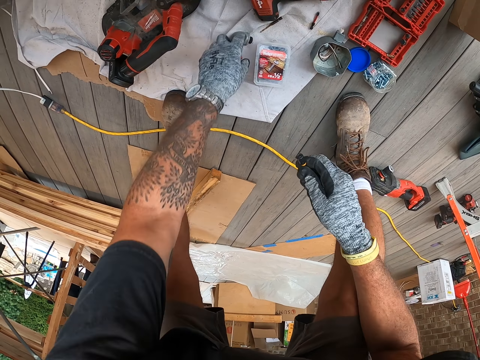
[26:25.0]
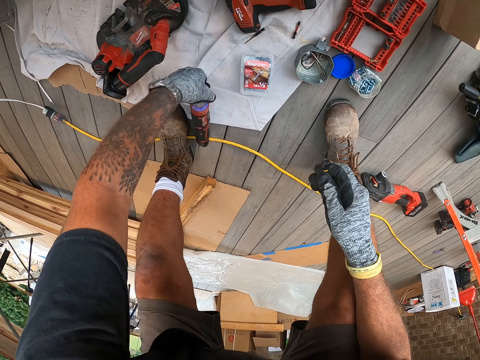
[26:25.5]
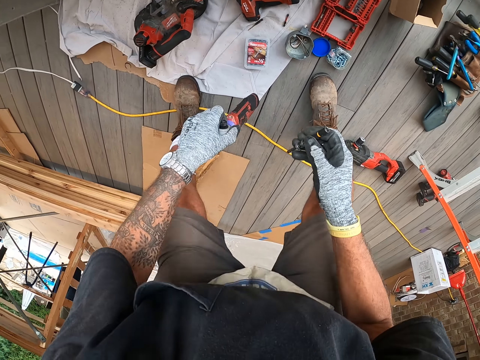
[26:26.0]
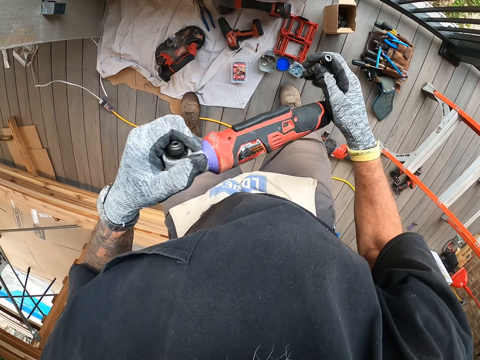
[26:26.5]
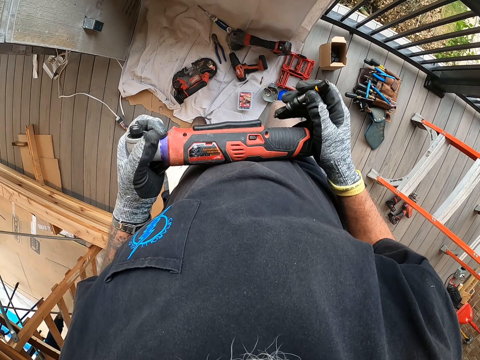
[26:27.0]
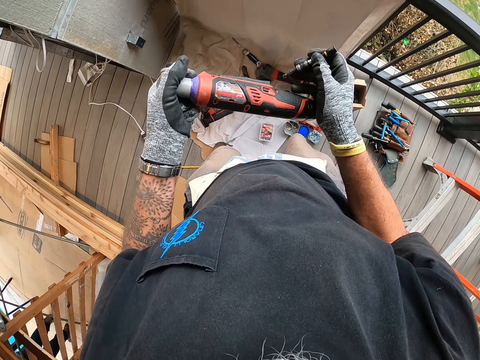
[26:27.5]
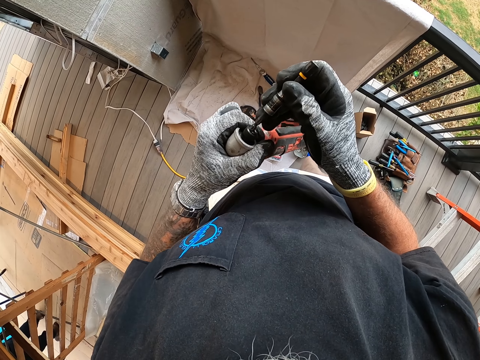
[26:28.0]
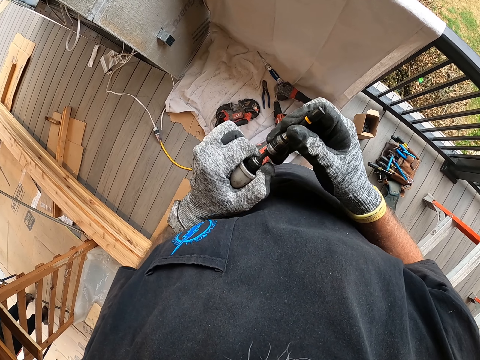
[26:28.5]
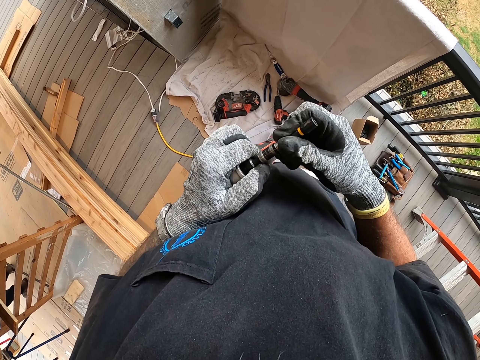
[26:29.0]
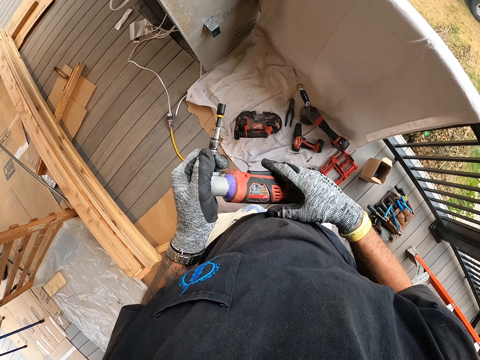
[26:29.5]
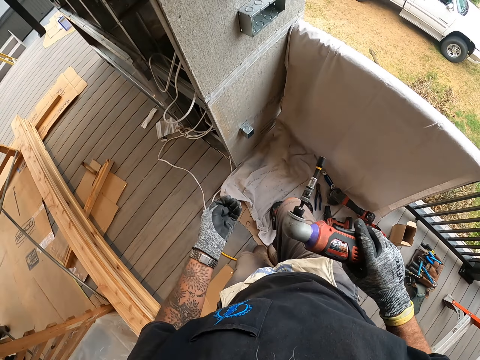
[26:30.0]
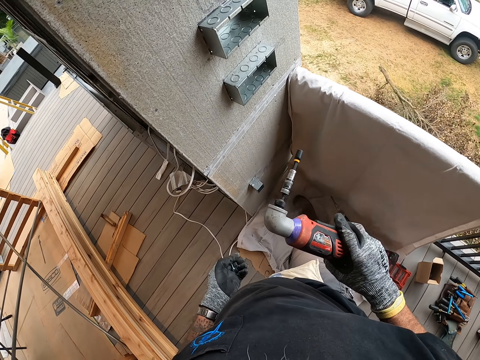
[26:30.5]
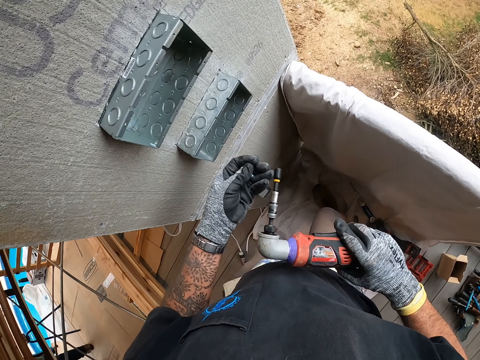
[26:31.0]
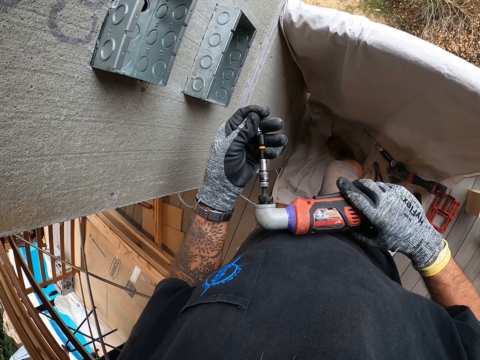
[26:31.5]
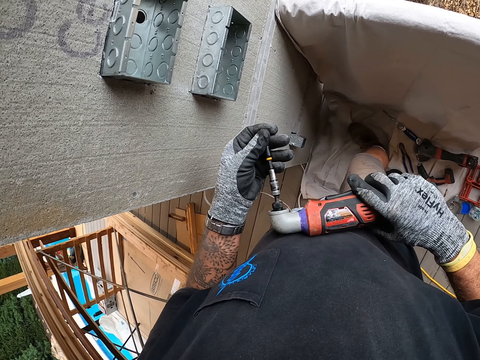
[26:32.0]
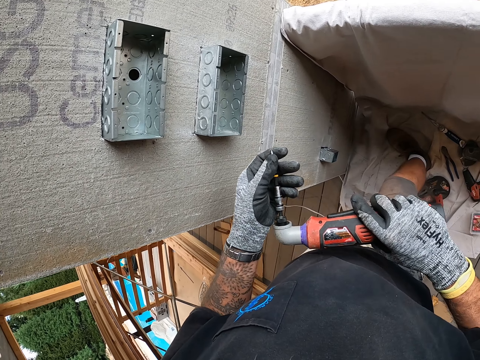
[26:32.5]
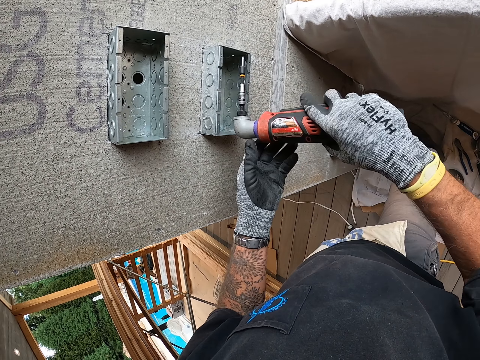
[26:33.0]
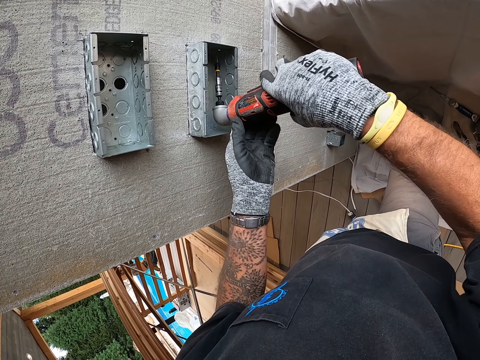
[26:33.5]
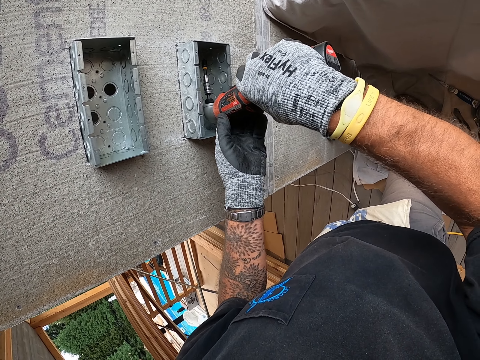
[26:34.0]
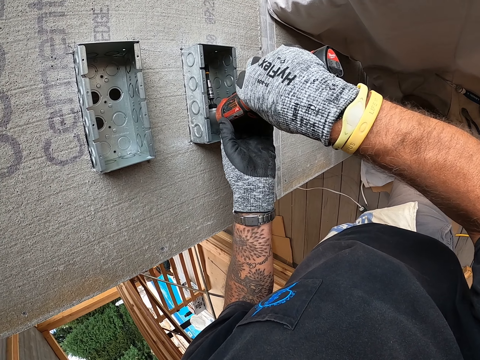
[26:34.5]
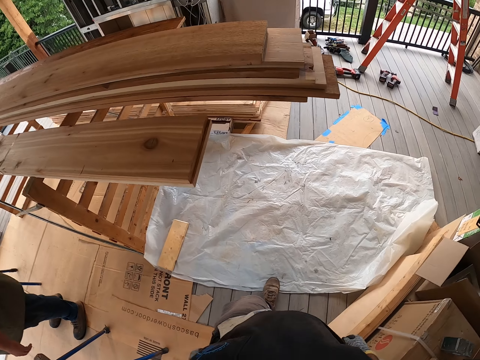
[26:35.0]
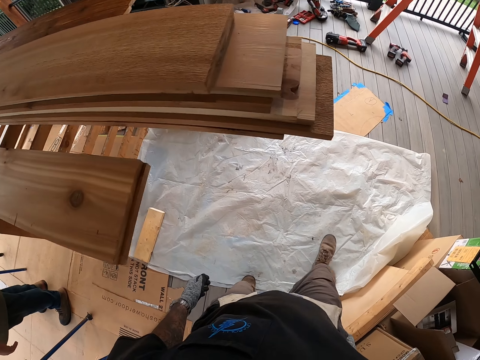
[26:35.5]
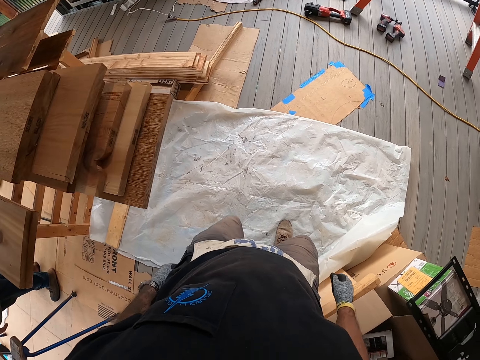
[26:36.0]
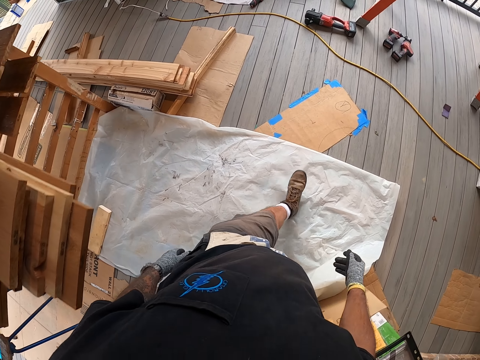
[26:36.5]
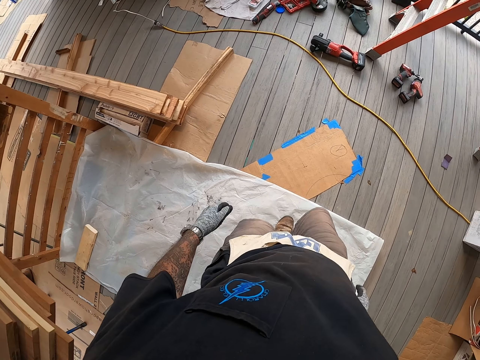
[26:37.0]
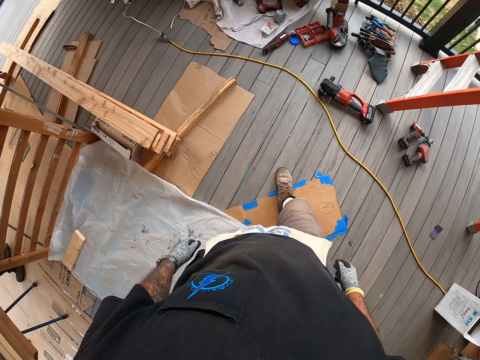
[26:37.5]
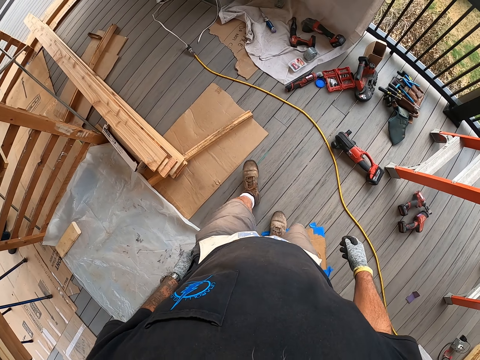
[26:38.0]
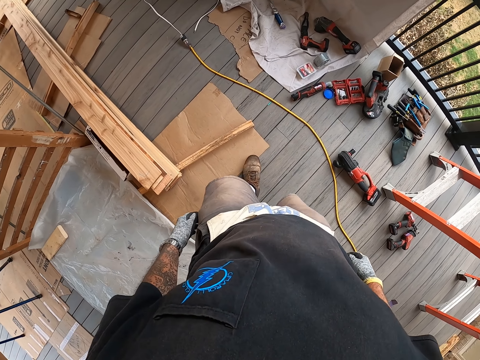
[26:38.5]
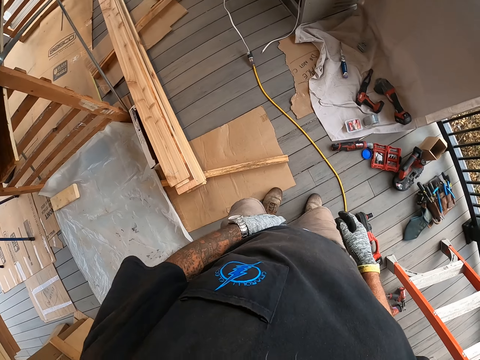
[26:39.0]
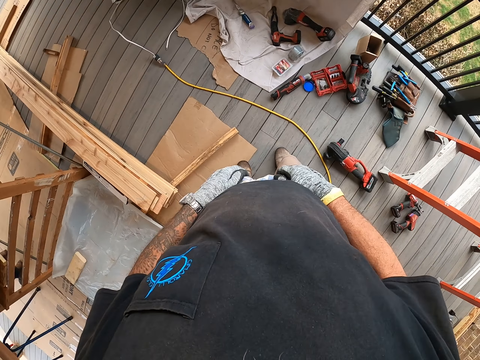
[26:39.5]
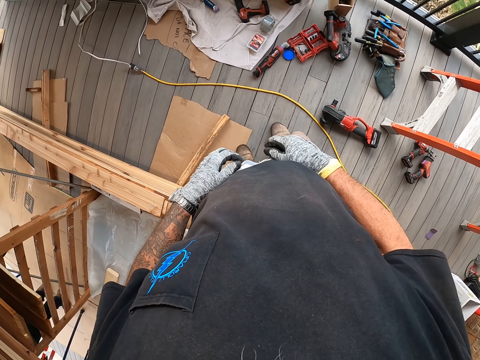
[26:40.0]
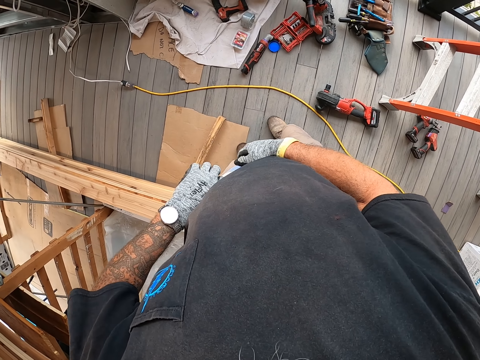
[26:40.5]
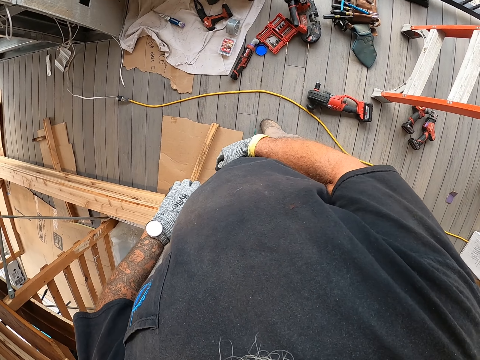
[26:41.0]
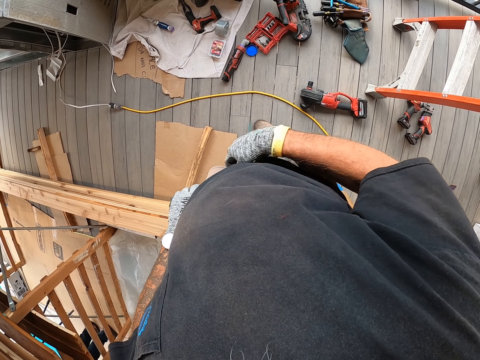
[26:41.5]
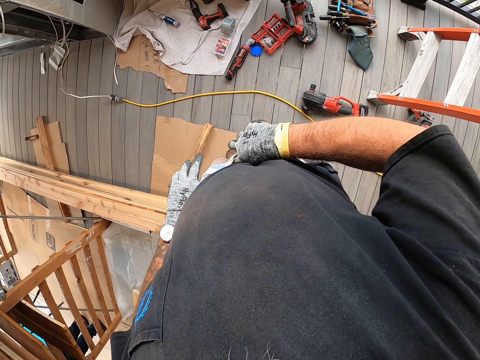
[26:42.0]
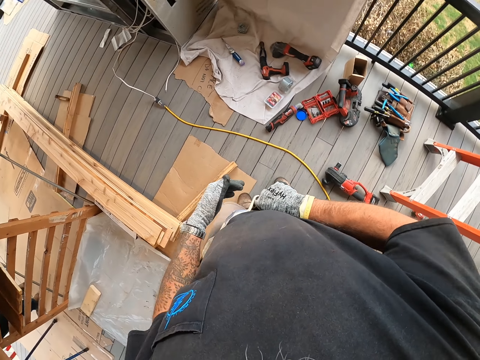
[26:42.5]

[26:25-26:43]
The camera wearer handles a drill bit. They pick the angle drill and attach the drill bit on the drill. They move at the porch. They attach the screw on the drill bit. They drill a screw in a metal block. They move at the porch. They walk around the house. They insert the hand in the belt bag.

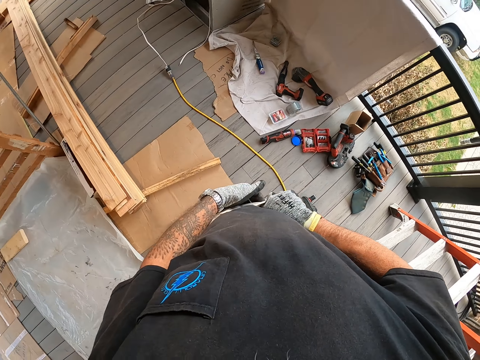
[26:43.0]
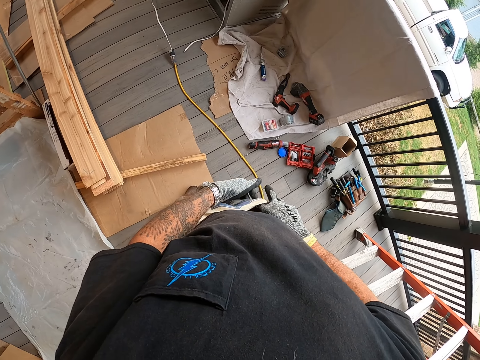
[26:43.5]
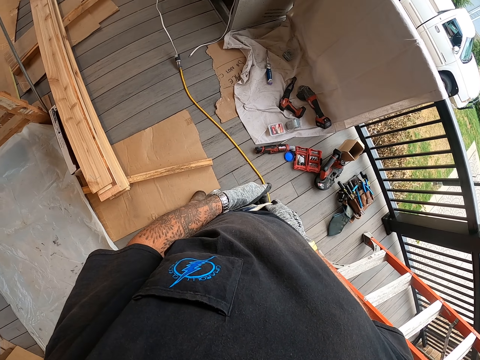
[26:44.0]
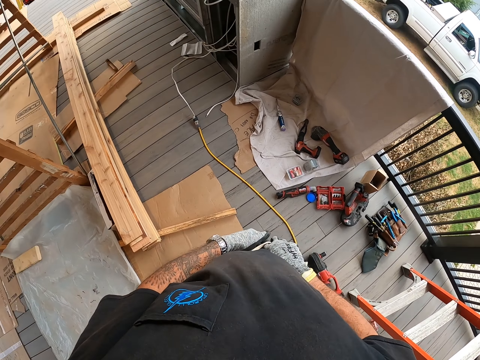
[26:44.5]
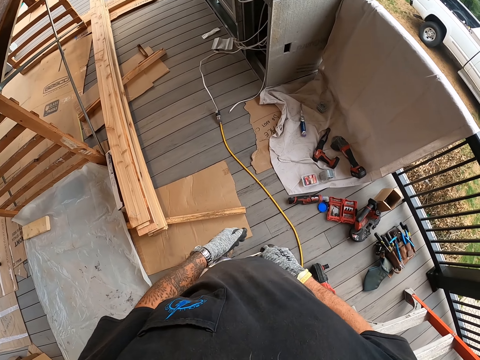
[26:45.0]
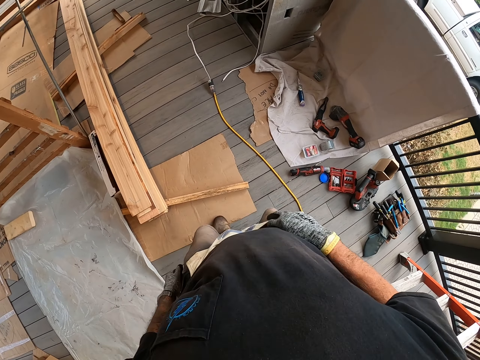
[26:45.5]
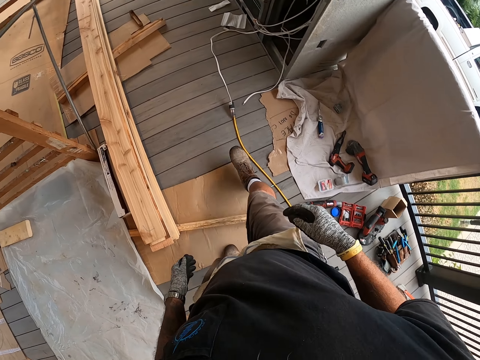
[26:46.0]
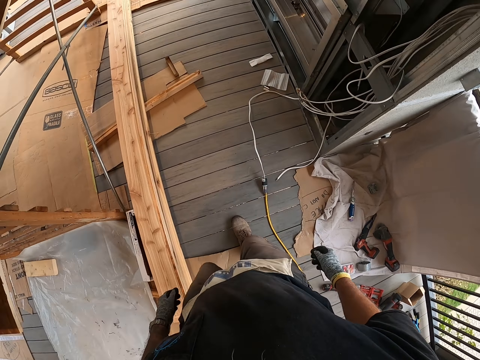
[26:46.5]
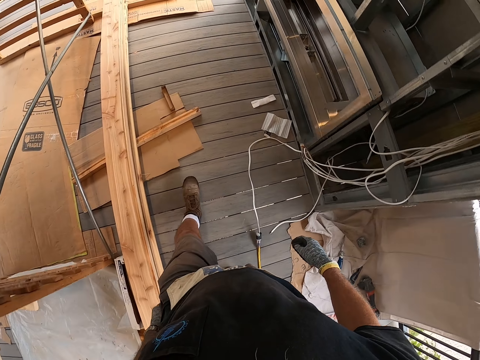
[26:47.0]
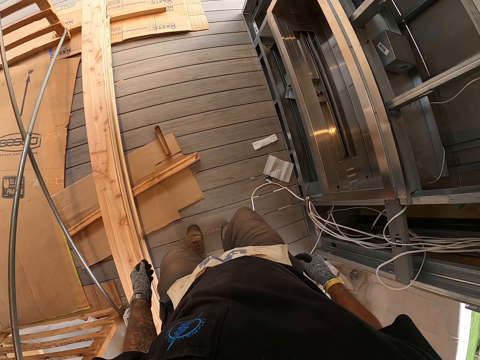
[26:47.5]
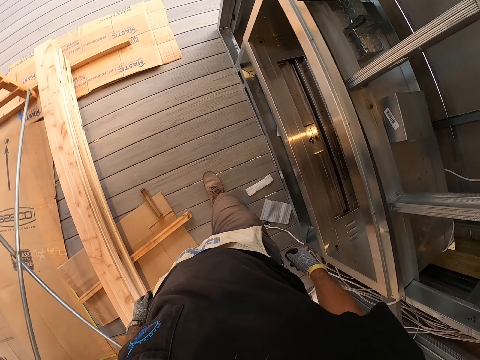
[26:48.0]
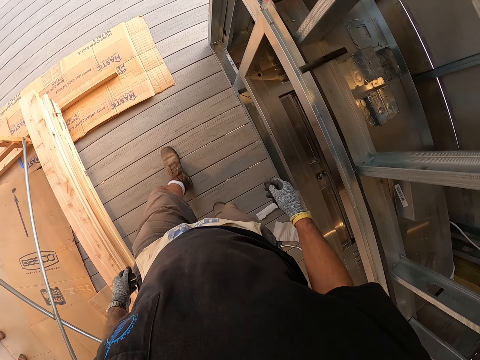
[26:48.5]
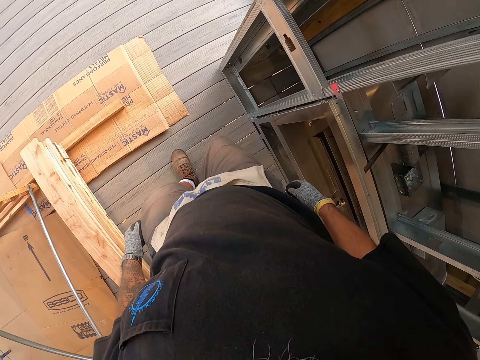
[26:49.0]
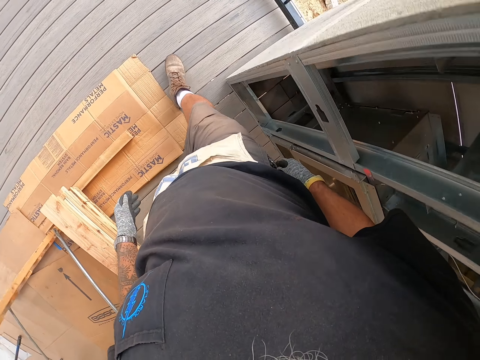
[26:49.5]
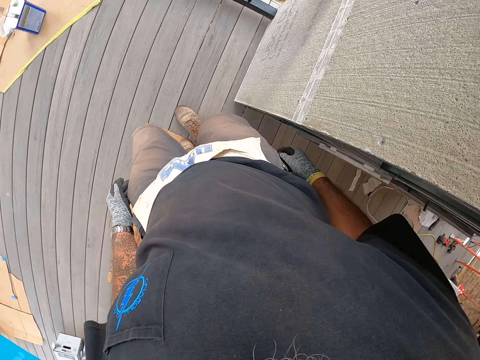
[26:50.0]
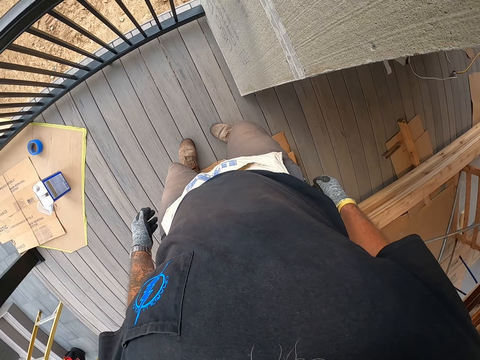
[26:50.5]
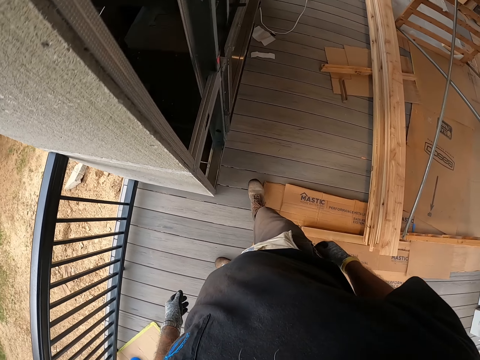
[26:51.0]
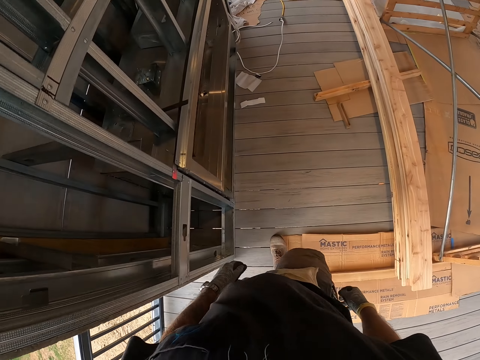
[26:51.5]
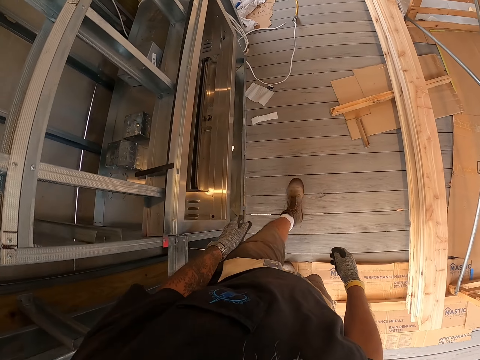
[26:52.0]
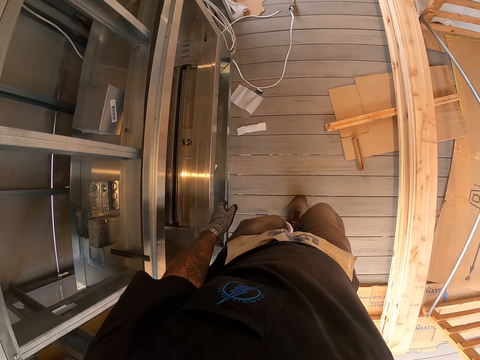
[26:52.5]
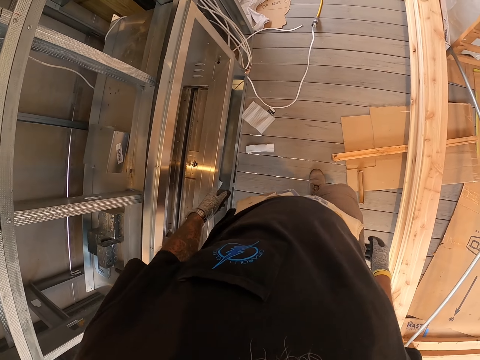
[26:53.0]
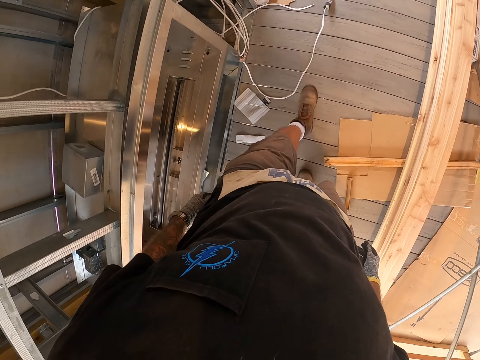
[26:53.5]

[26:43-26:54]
The camera wearer inserts a hand in a pouch. They walk at the porch.
